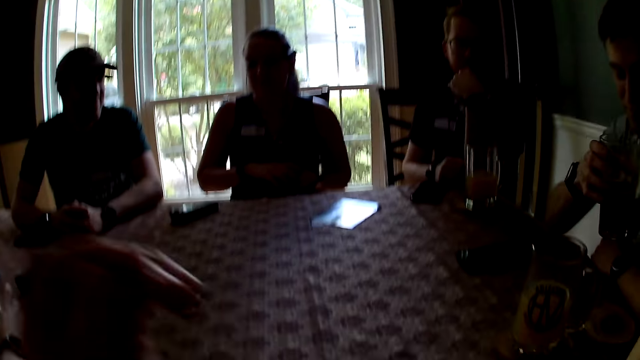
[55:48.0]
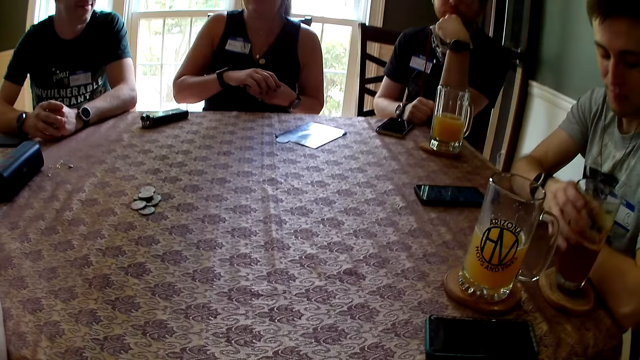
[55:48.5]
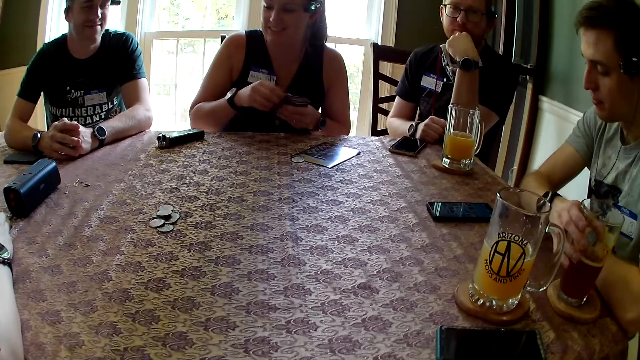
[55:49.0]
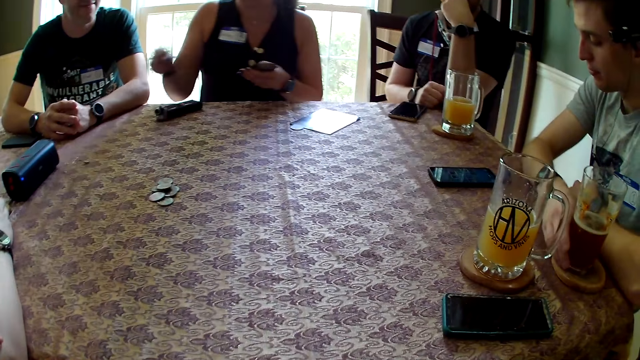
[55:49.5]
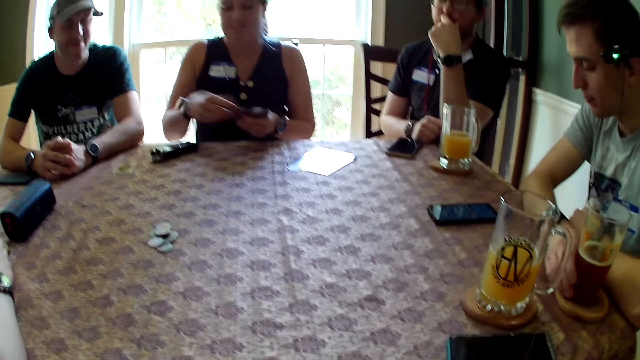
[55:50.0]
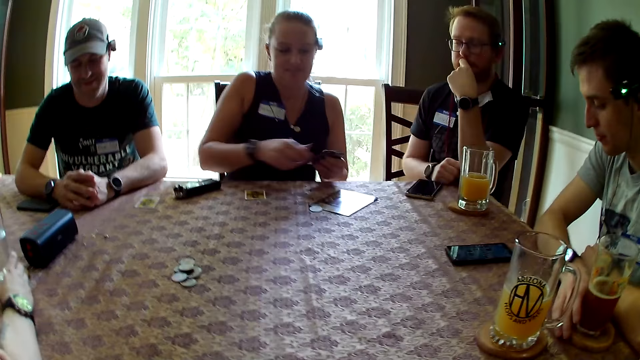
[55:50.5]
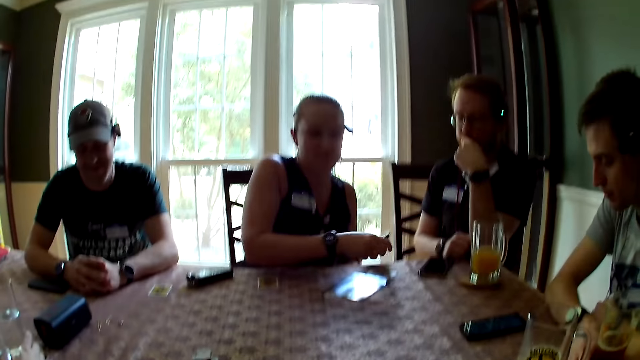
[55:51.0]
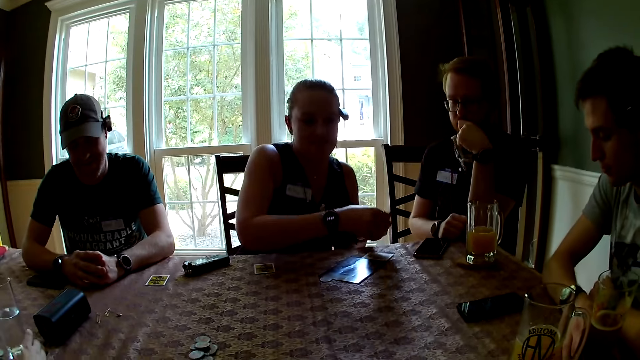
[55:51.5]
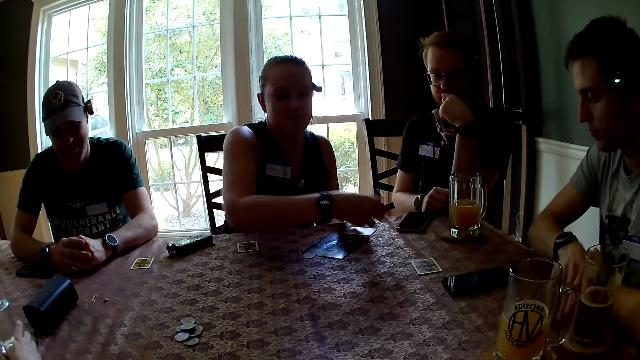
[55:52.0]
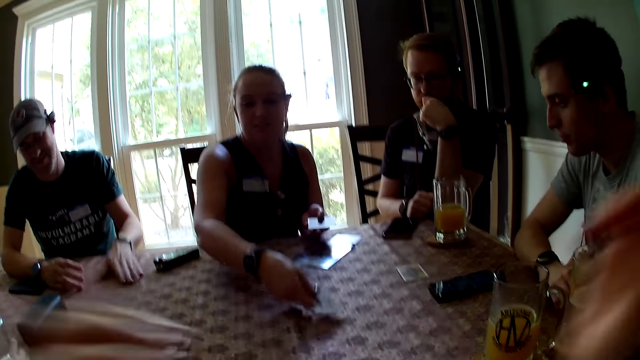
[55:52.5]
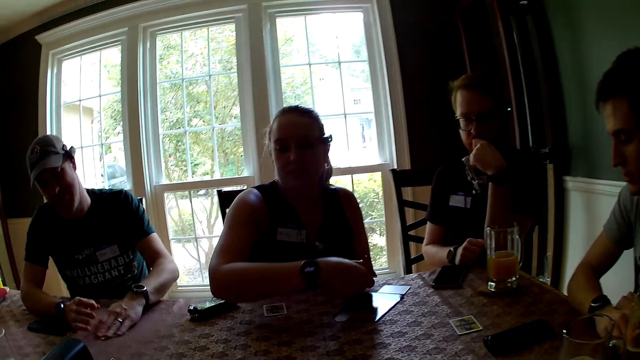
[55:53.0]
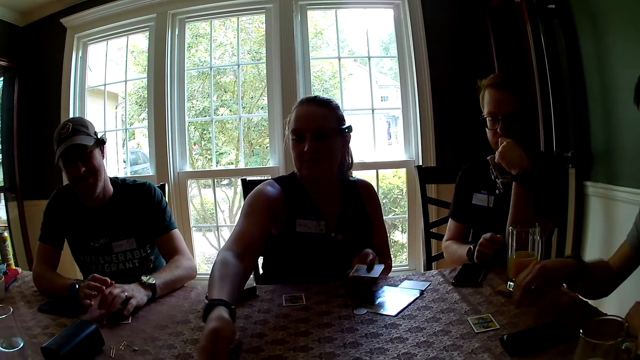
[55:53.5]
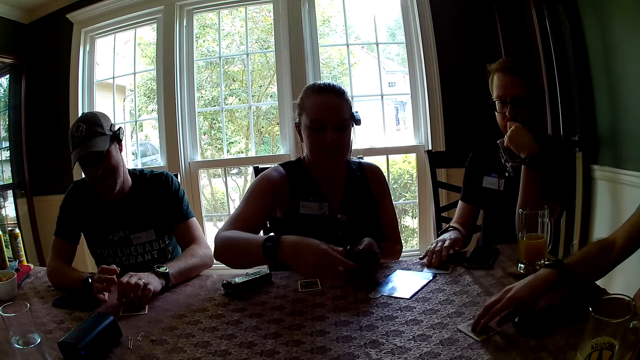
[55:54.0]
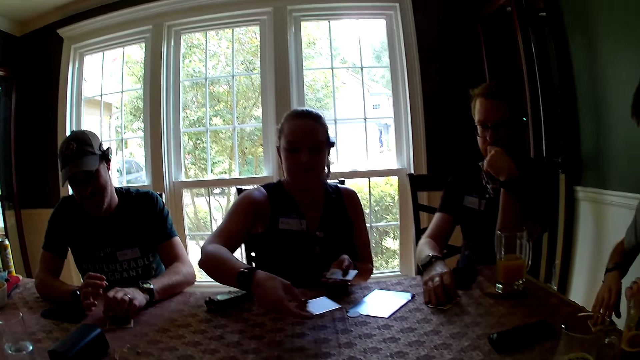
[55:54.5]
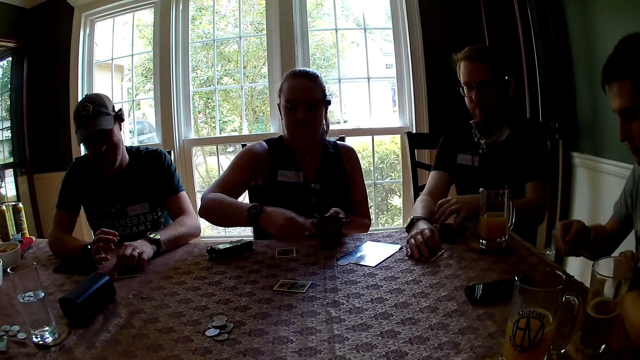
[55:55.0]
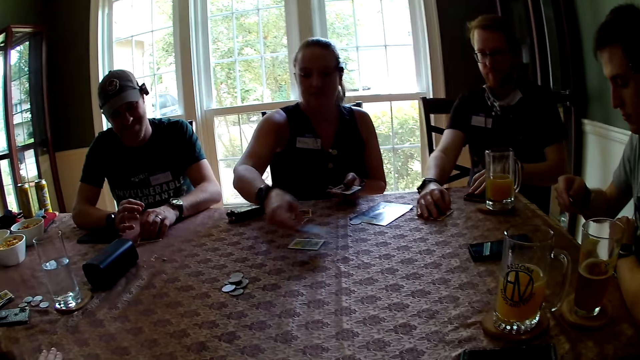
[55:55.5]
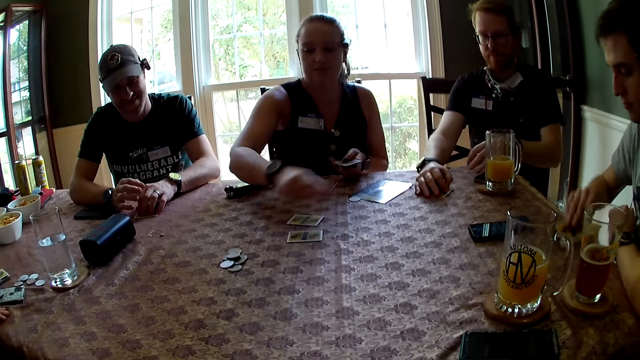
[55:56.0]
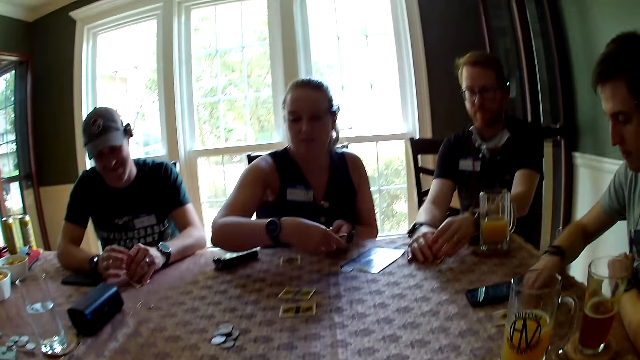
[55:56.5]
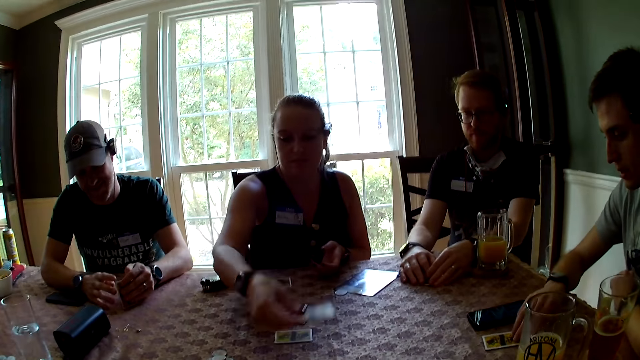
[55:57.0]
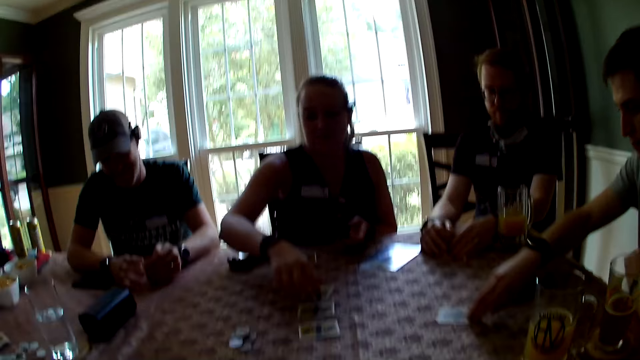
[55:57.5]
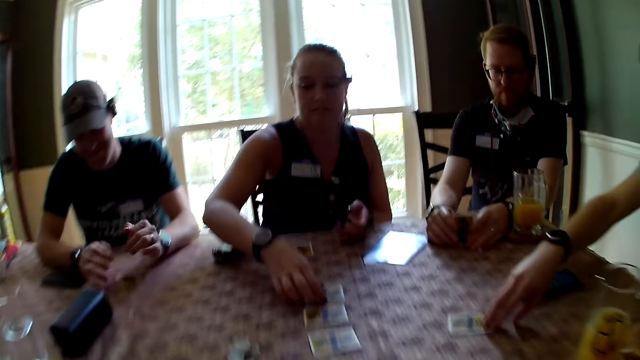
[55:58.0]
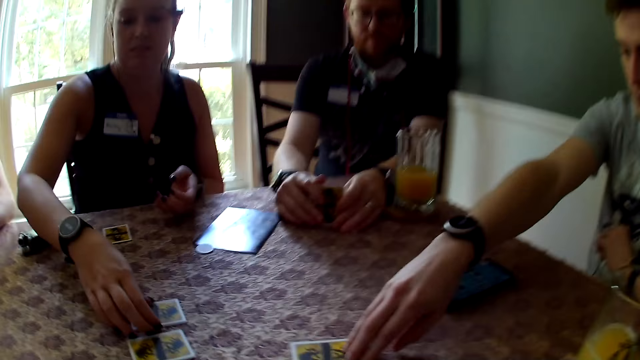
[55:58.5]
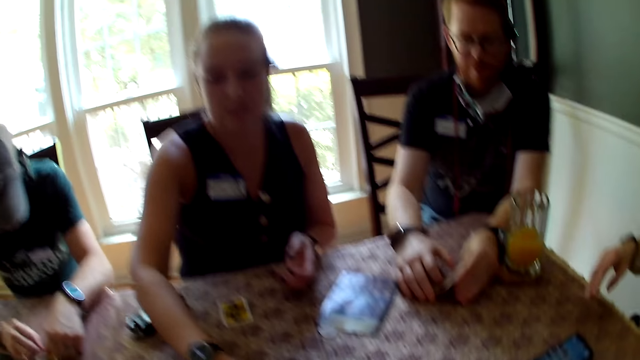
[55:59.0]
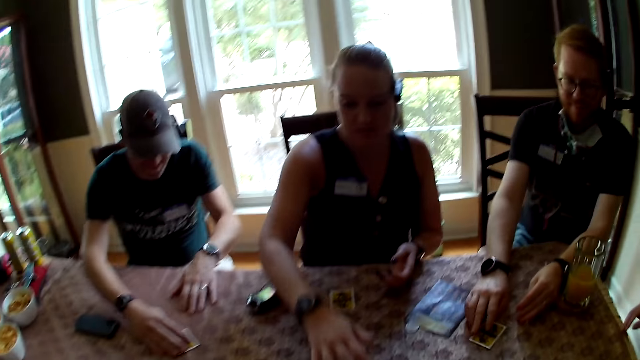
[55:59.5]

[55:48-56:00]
The camera wearer touches her face with her left hand. A man drops the glass of water on the dining table with his right hand. A woman drops some cards on the dining table with her left hand. Another man picks a card from the dining table with his left hand. The camera wearer drops her right hand on the dining table. The second man taps on the card on the dining table with his left hand. The first man picks a card from the dining table with his right hand. A third man places his right hand on a card on the dining table. The camera wearer picks a card from the dining table with her right hand. The third man moves the phone on the dining table with his left hand. The first man drops the card on the dining table with his right hand and pushes the card on the dining table forward with his right hand. The second man opens the card on the dining table with his left hand. The third man opens the card on the dining table with both hands. The camera wearer drops a card on the dining table with her right hand. She talks to the group of people. The third man pushes the card on the dining table forward with his right hand.

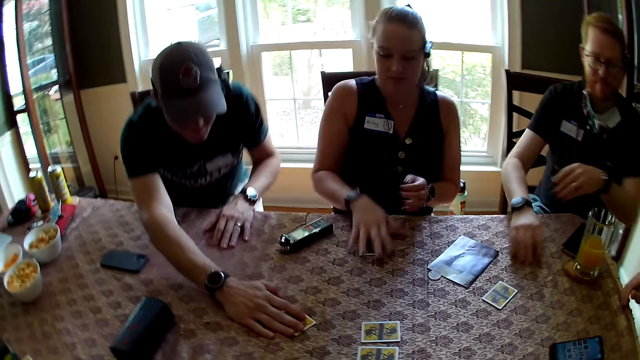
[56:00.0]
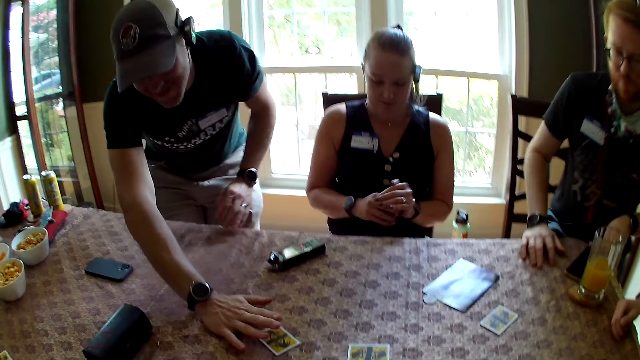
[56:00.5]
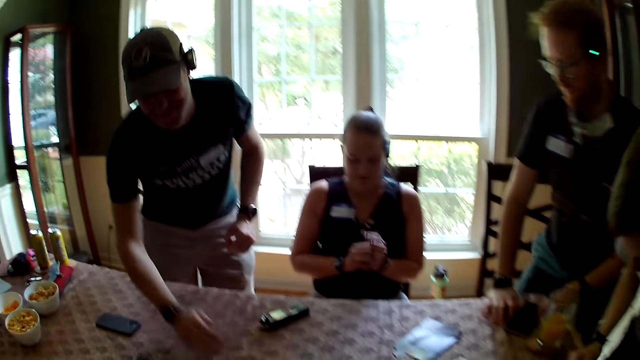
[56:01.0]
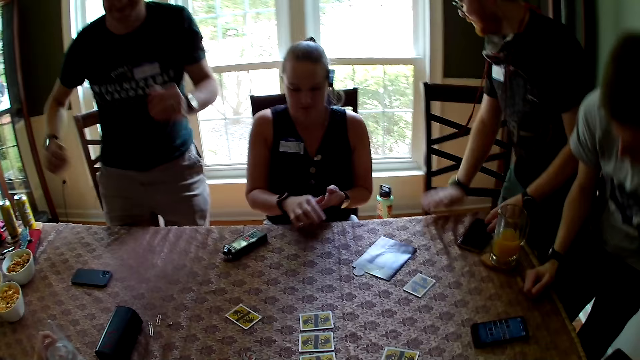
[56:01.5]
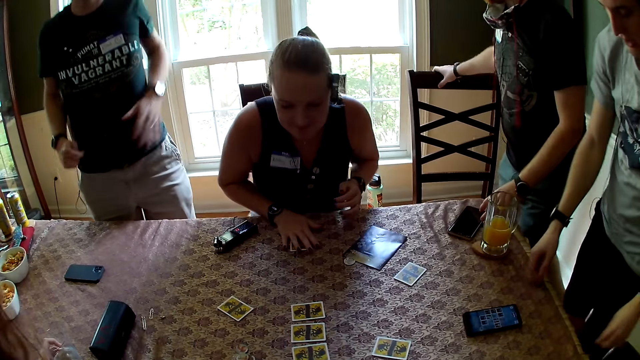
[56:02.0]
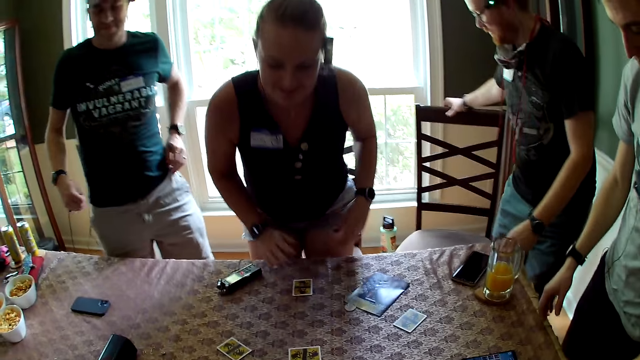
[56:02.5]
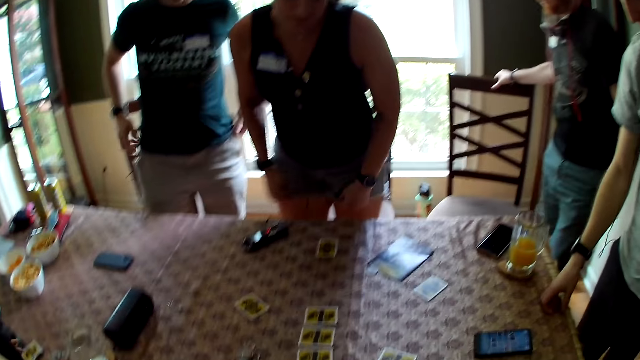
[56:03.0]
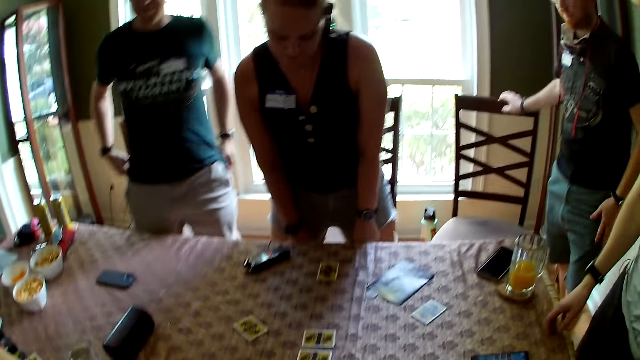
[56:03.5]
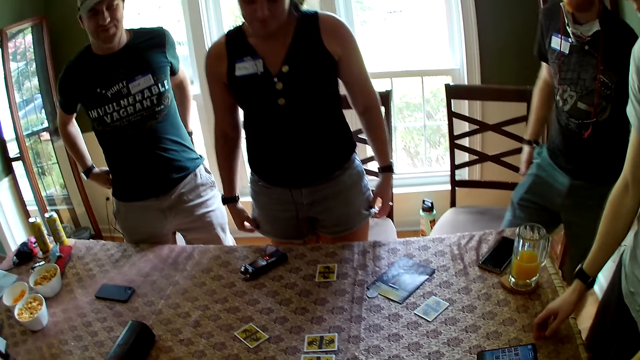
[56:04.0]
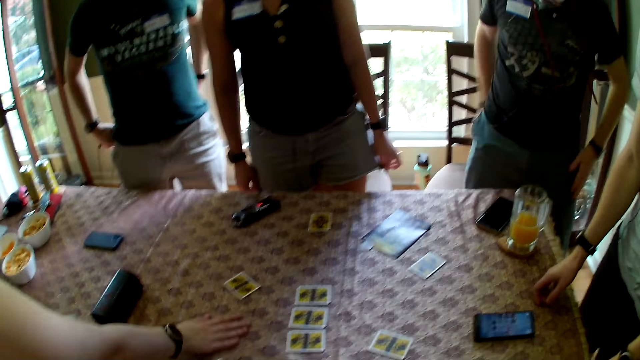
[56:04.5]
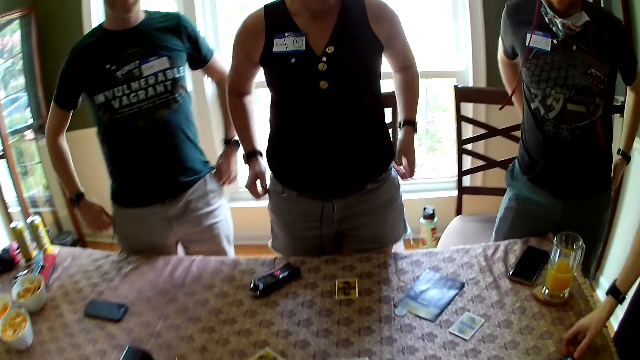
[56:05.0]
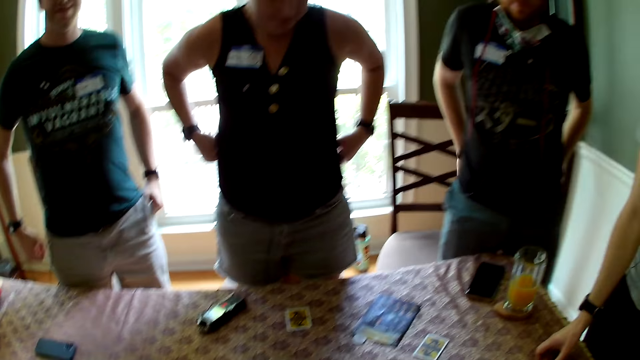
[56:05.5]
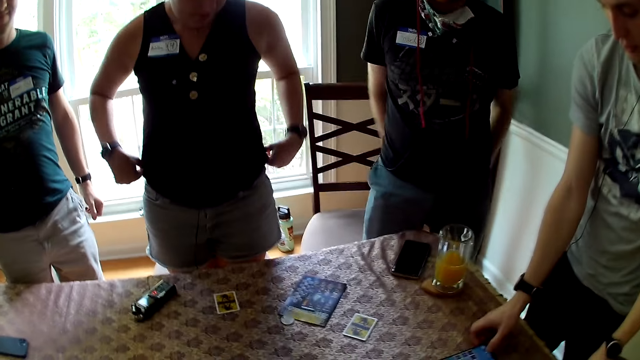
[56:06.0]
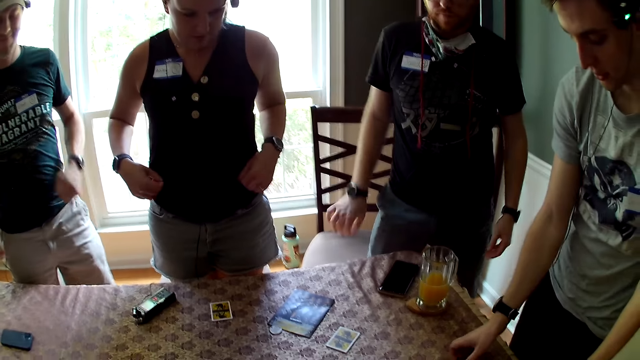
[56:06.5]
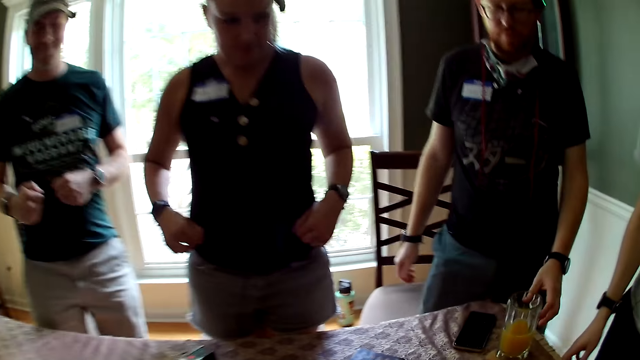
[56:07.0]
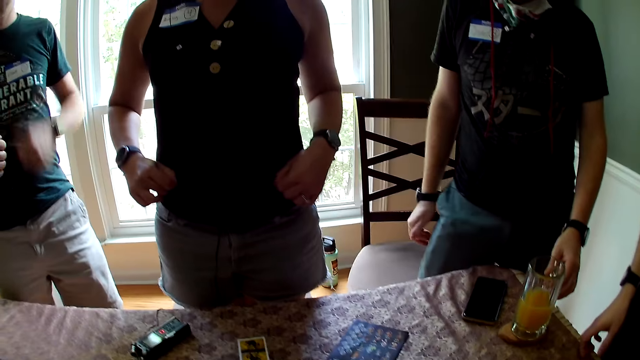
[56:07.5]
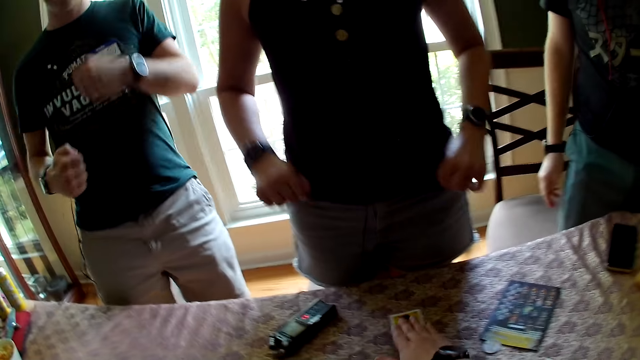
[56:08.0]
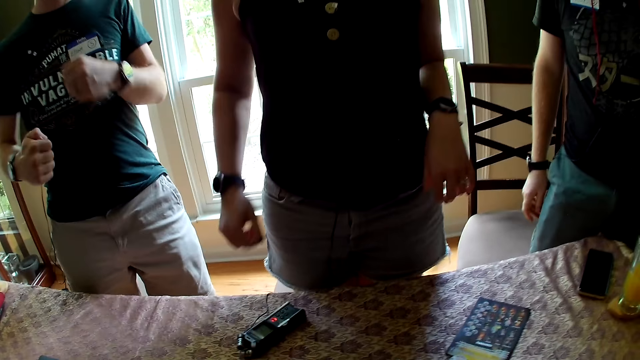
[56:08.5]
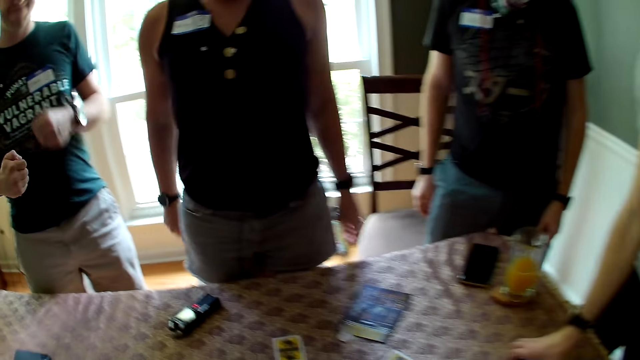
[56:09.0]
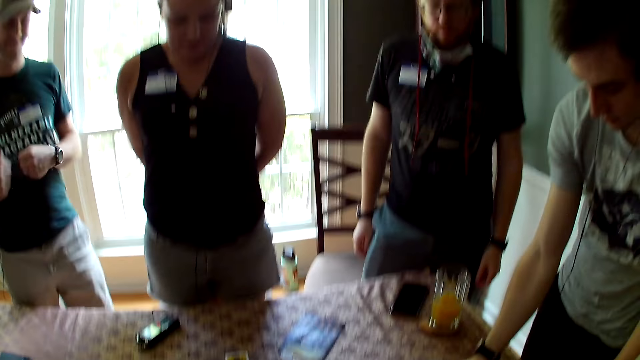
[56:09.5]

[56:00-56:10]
A man pushes the card on the dining table forward with his right hand. A woman picks a card from the dining table with her right hand. The man taps the card on the dining table with his right hand and stands. Another man stands. The second man moves the phone on the dining table with his left hand. A third man stands. The woman drops a card on the dining table with her right hand and stands. The second man adjusts a dining chair with his right hand. The first man adjusts his shirt with both hands. The woman adjusts her shorts with both hands. Another woman wipes the dining table with her right hand. The second man adjusts his pants with both hands. The first woman adjusts her blouse with both hands. The camera wearer moves a card on the dining table with her right hand.
